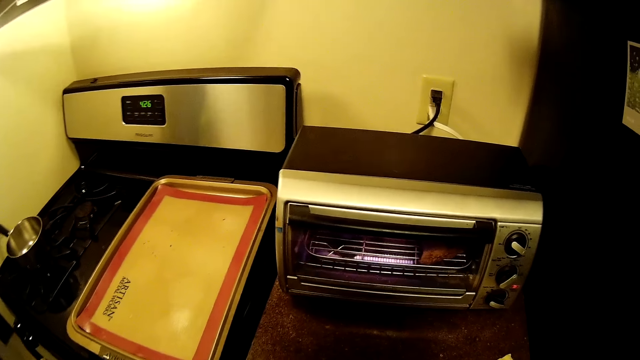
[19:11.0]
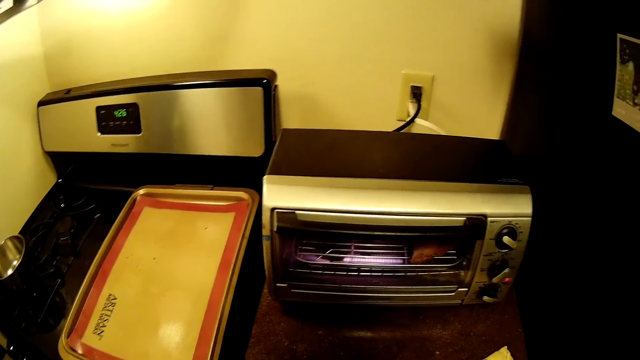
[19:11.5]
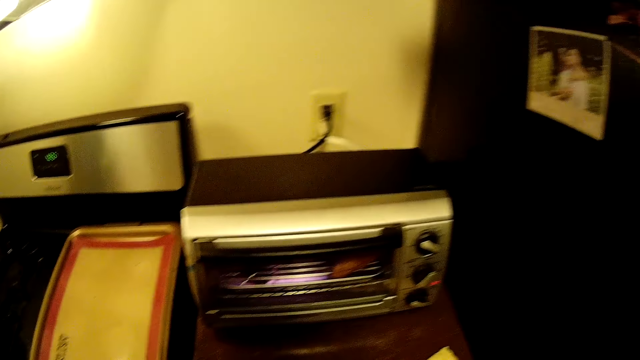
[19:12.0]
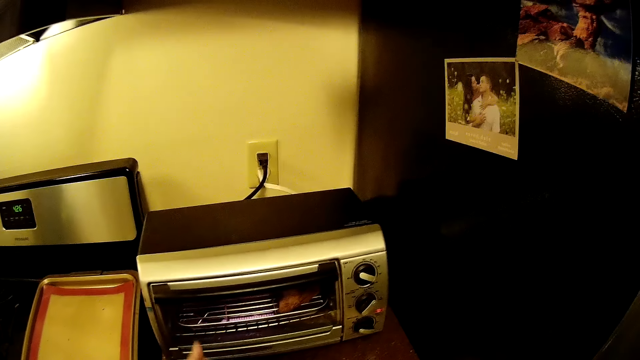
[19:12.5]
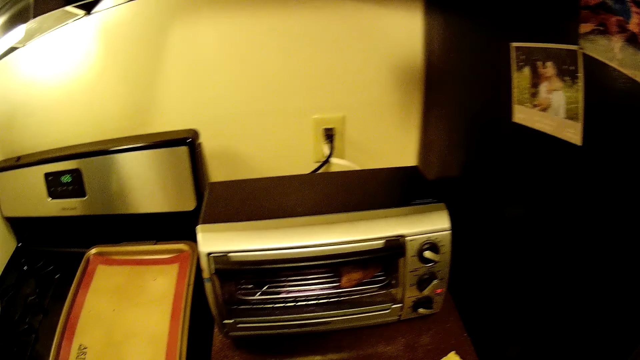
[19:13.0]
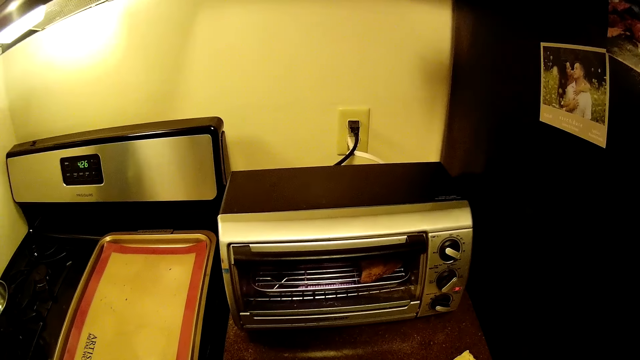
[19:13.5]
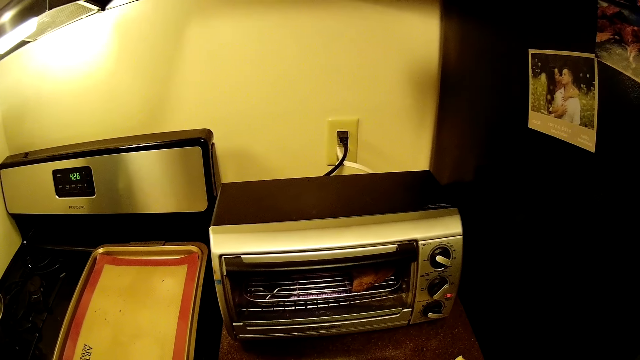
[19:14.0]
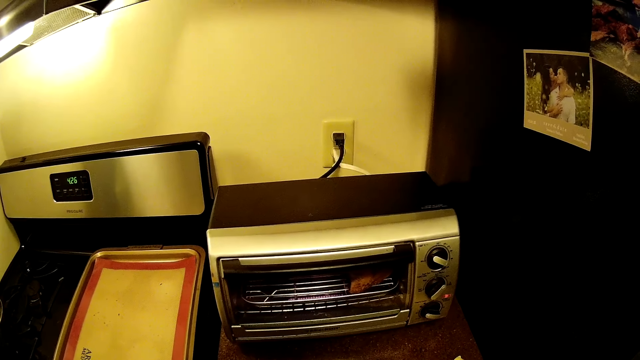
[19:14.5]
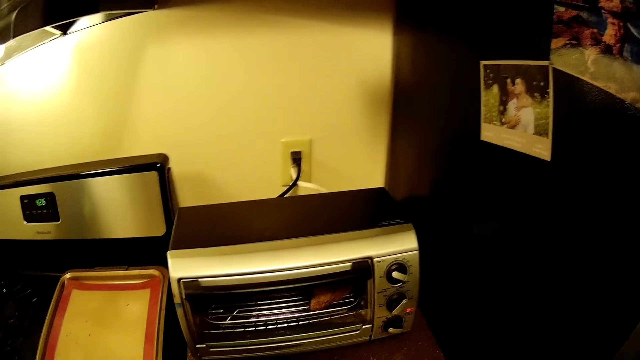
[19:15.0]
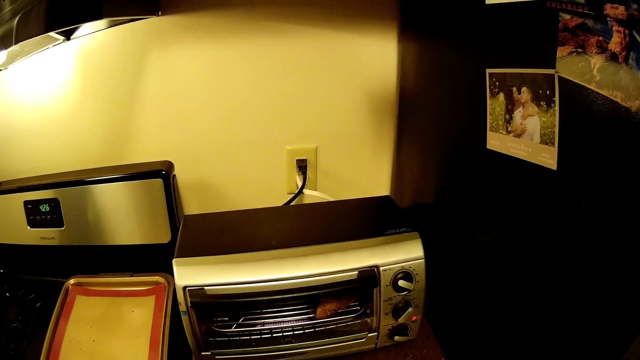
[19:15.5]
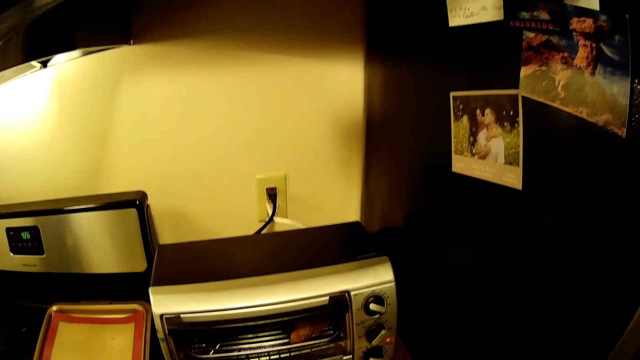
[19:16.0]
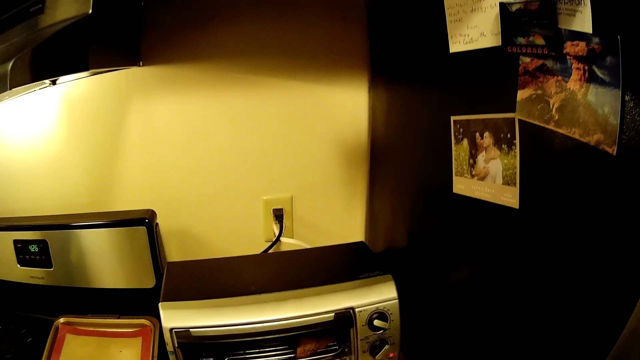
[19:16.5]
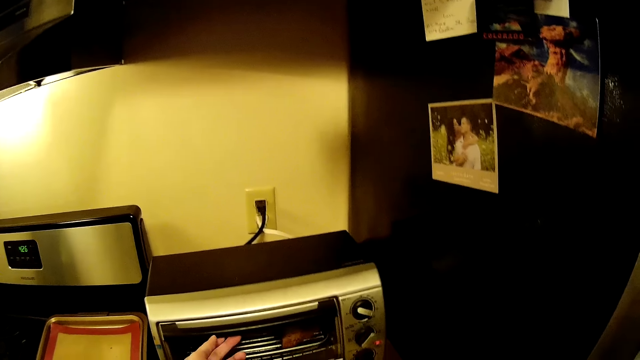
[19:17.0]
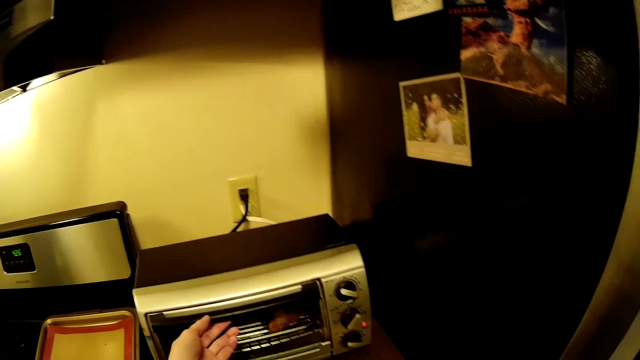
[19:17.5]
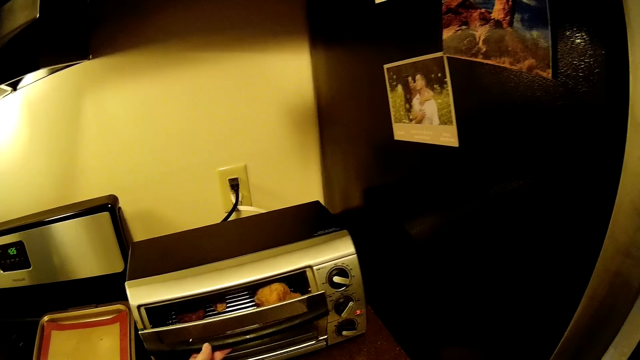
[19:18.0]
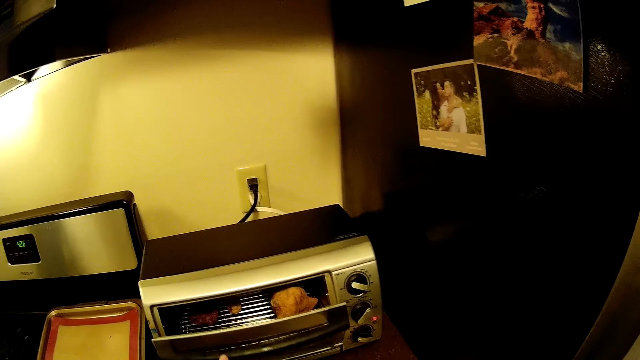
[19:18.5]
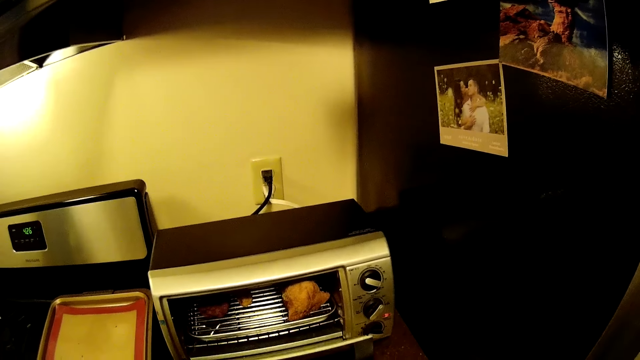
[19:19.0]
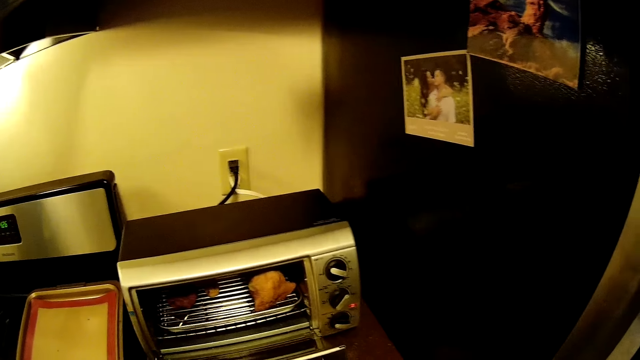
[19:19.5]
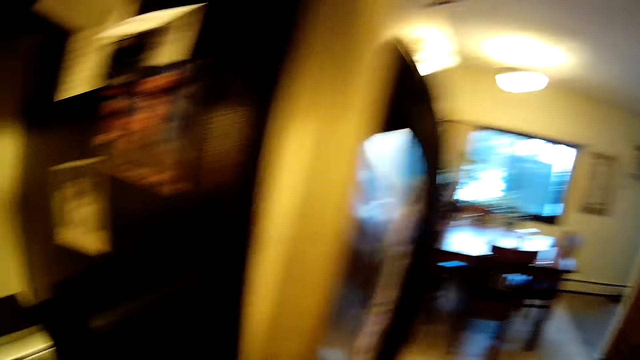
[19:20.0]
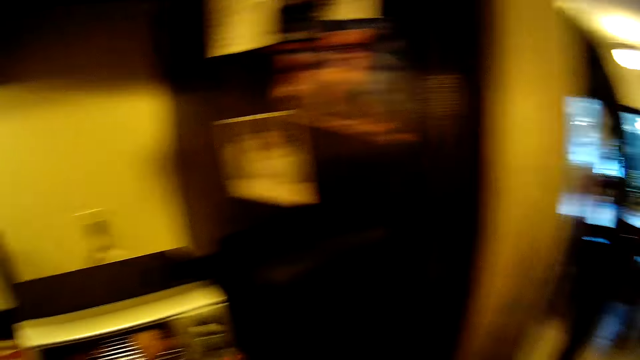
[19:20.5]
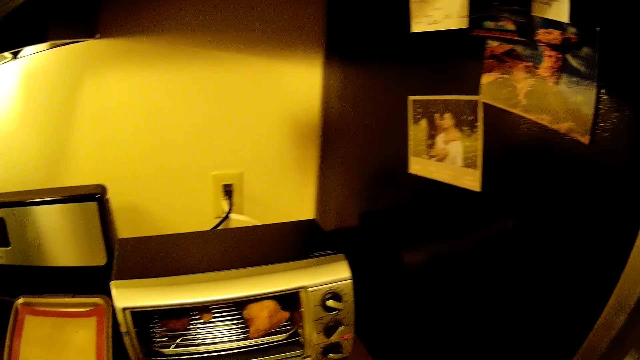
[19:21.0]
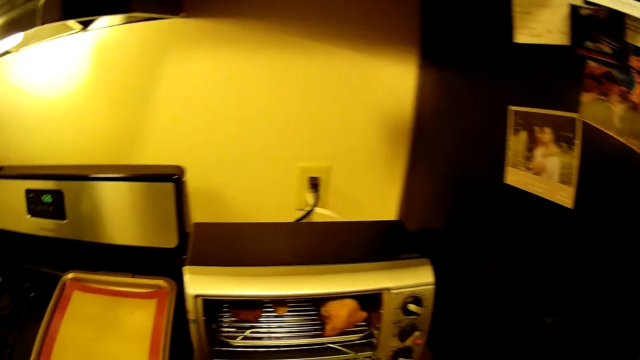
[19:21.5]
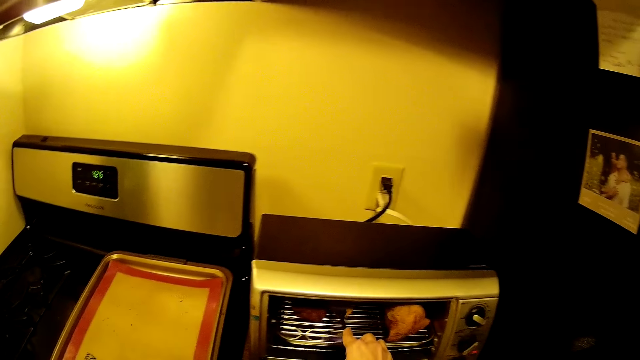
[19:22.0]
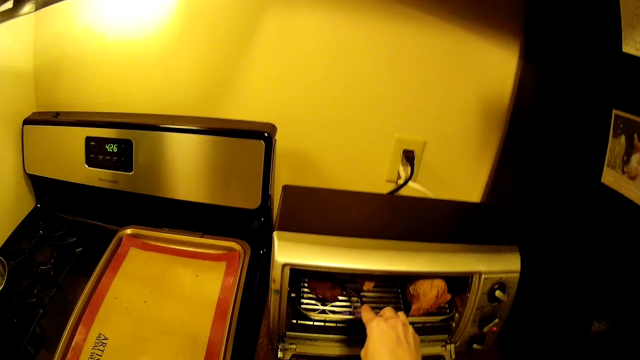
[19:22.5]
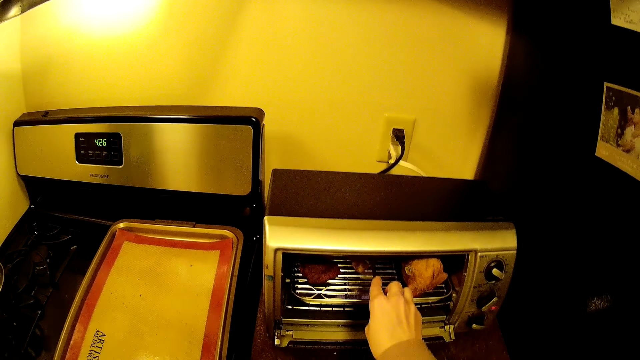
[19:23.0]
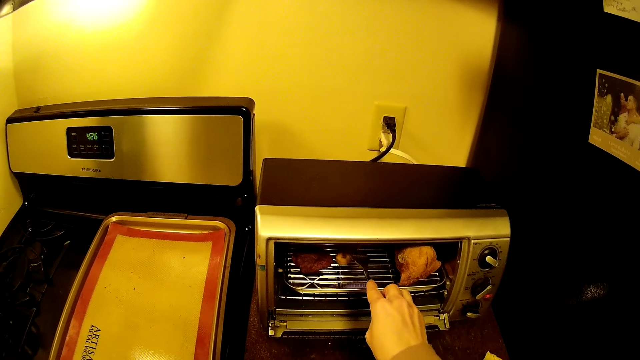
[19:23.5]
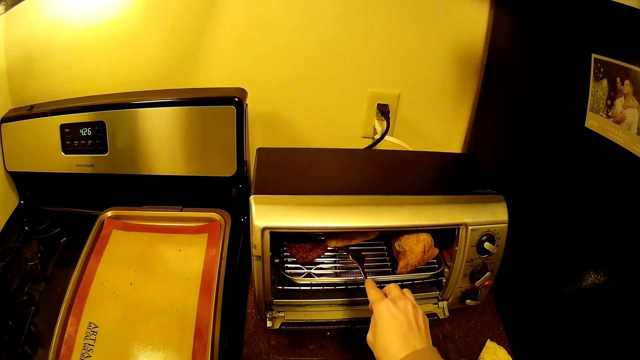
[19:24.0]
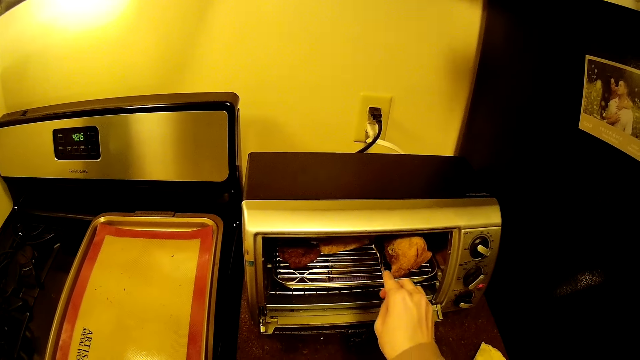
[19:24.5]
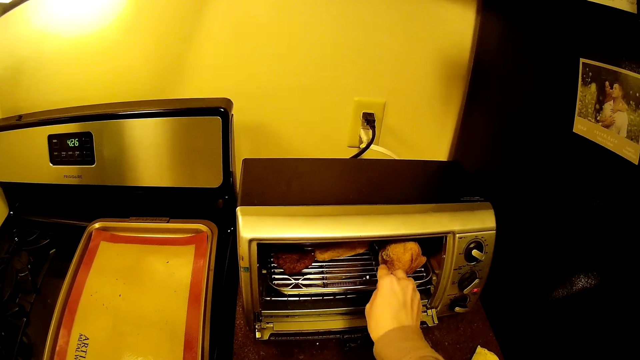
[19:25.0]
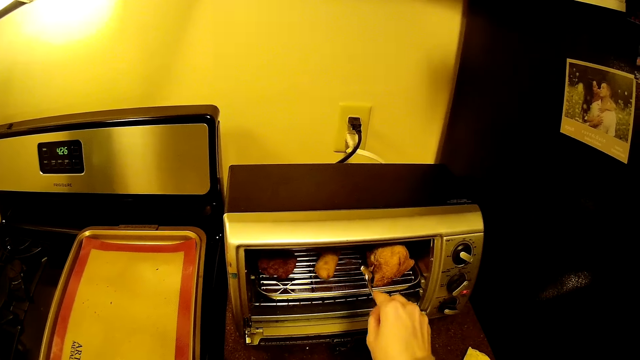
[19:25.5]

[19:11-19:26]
The camera wearer presses the microwave. She opens the oven on the cabinet with her left hand. She turns a chicken in the oven with a fork in her right hand.

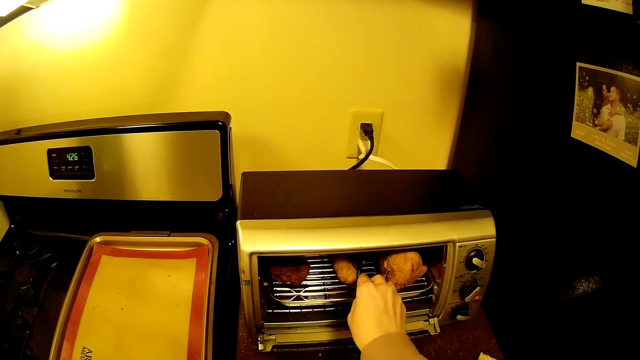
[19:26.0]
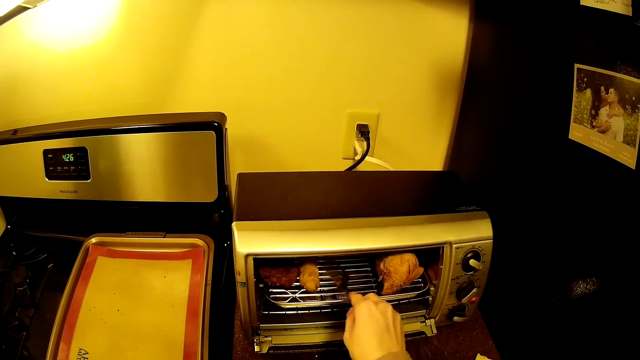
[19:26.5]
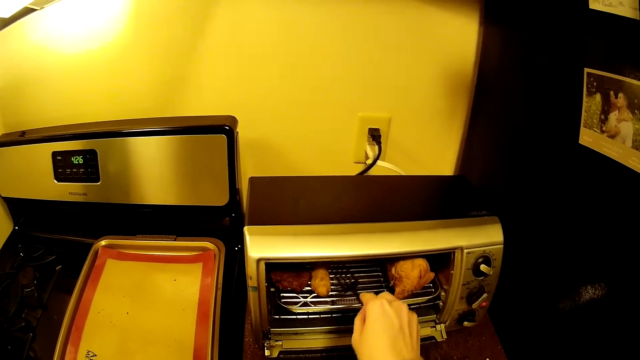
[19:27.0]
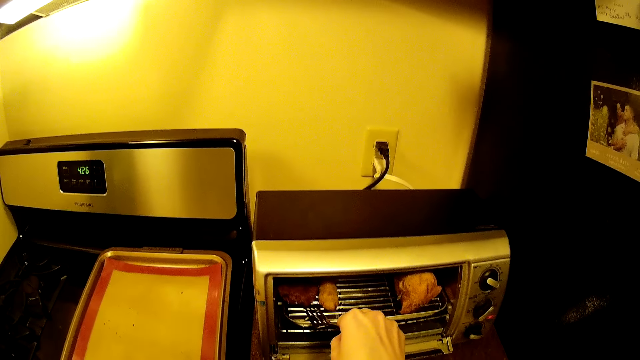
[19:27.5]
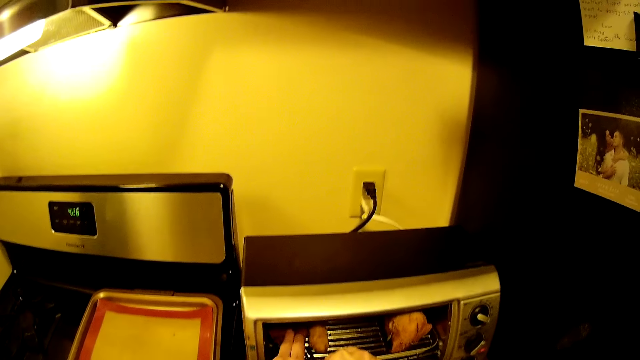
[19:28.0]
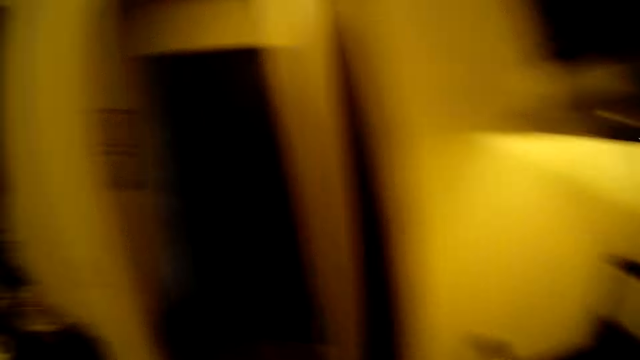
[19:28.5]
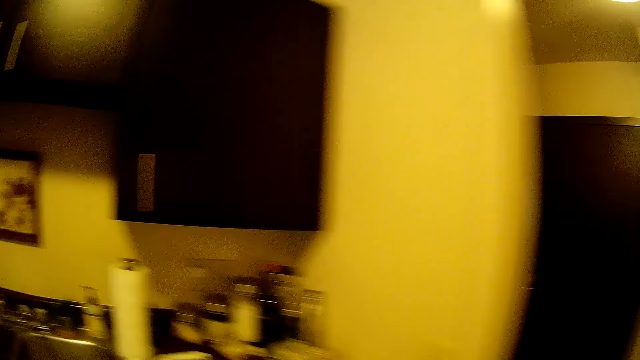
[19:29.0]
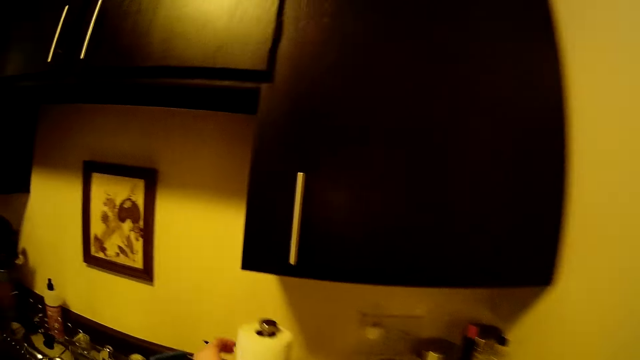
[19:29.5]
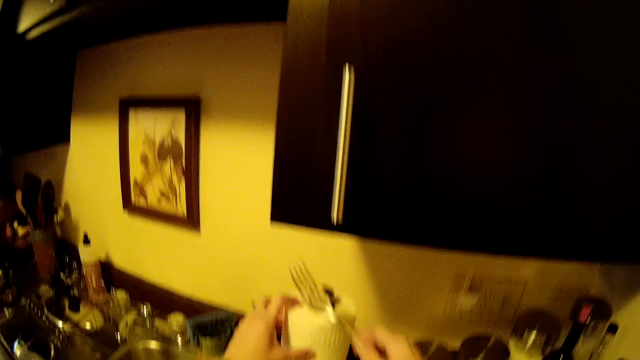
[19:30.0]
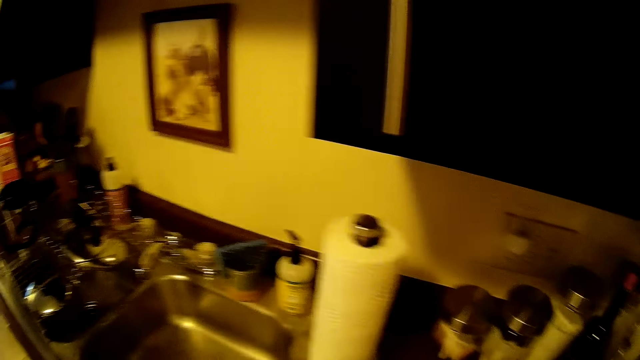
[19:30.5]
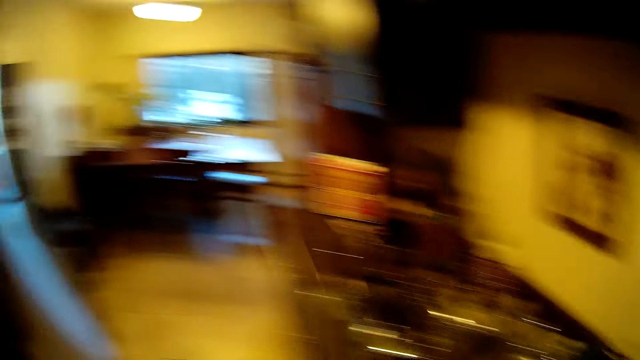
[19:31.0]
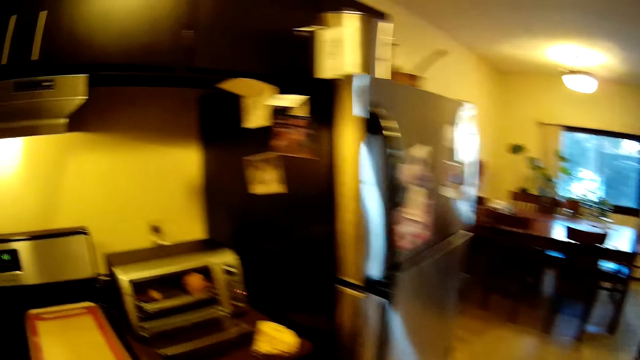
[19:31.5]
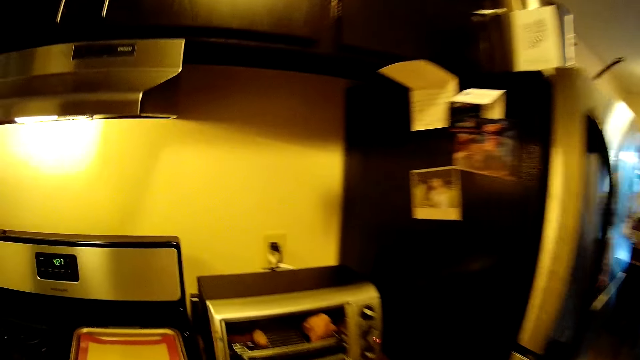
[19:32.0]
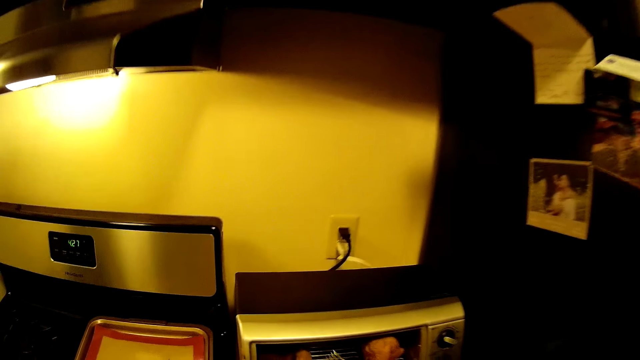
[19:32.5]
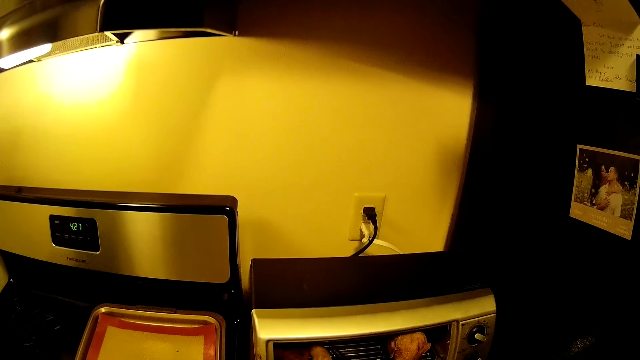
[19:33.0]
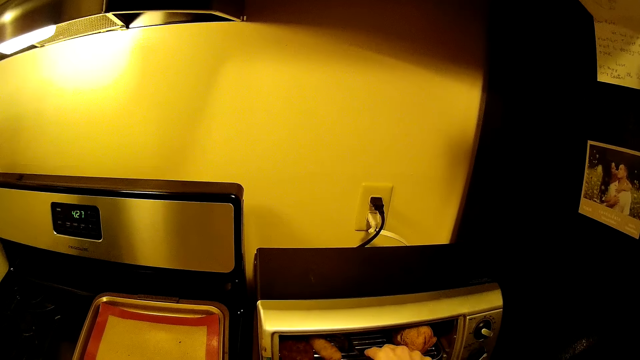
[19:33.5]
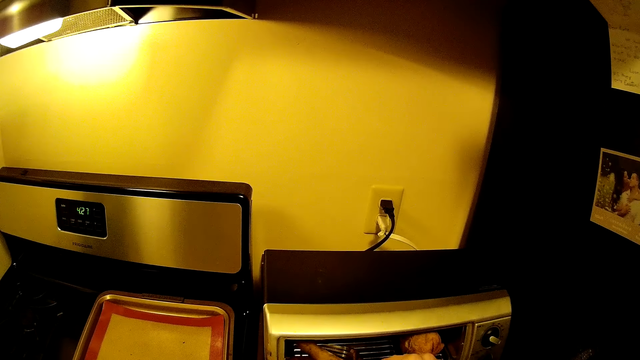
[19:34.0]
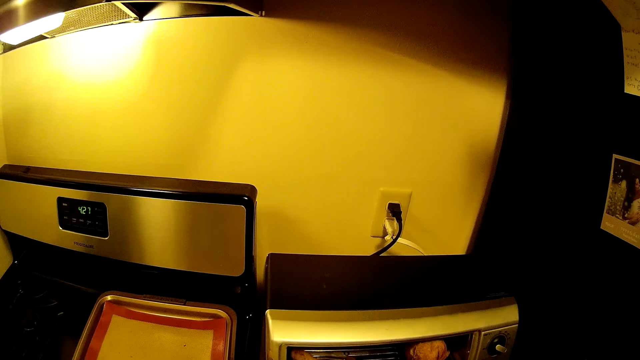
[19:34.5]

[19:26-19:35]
The camera wearer touches a meatball in the oven with her left hand. She holds the food in the microwave using her left hand. She touches a tissue paper on the cabinet with her right hand. She wipes the fork on the tissue paper. She walks in the kitchen. She turns the chicken in the oven with the fork in her right hand. She removes the food from the microwave using her hands.
